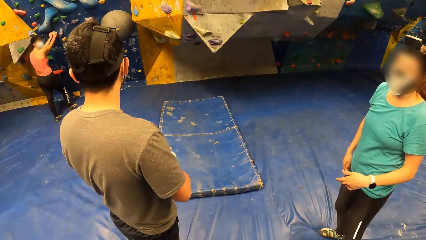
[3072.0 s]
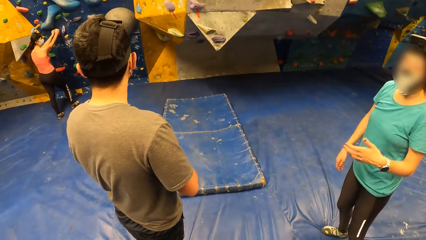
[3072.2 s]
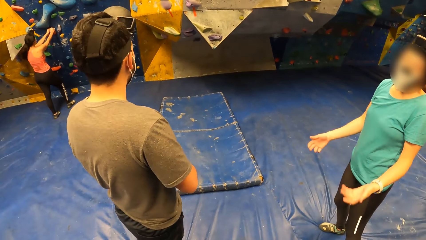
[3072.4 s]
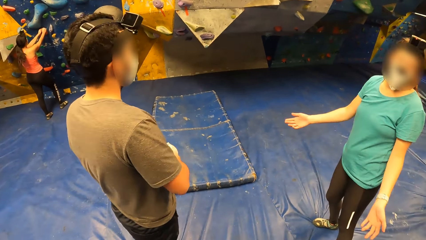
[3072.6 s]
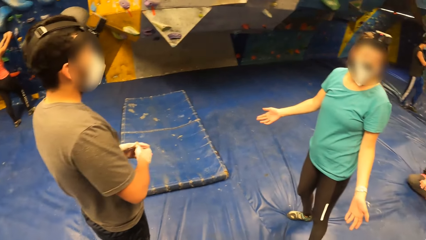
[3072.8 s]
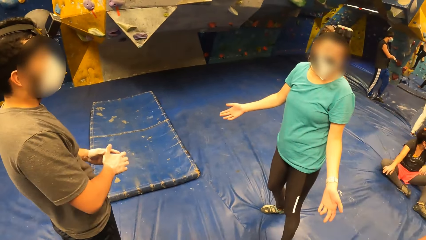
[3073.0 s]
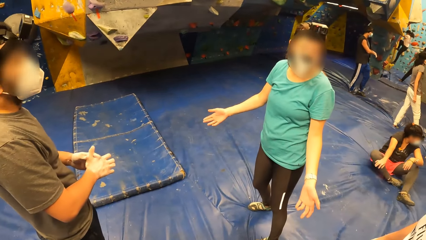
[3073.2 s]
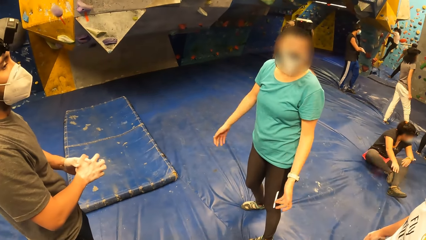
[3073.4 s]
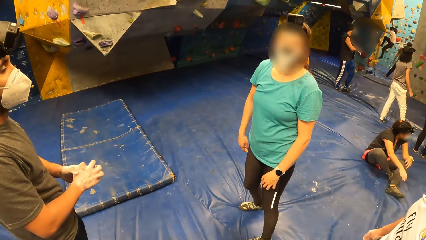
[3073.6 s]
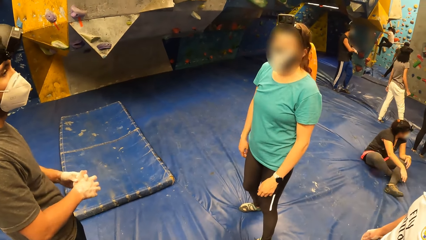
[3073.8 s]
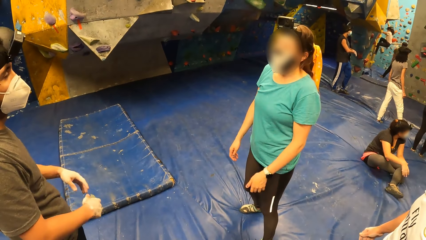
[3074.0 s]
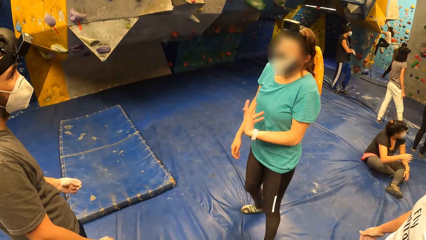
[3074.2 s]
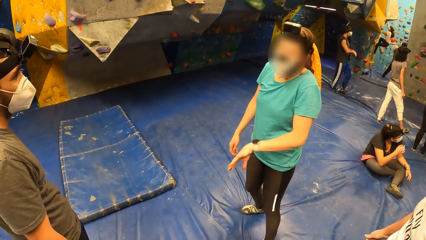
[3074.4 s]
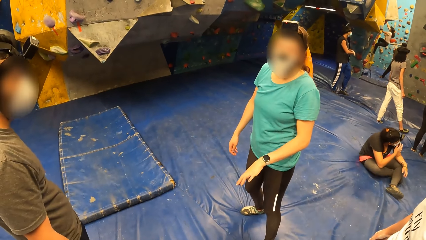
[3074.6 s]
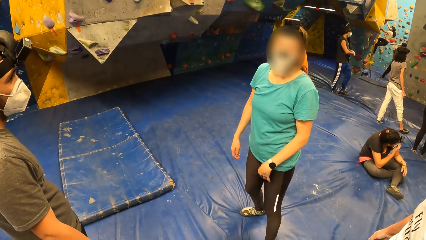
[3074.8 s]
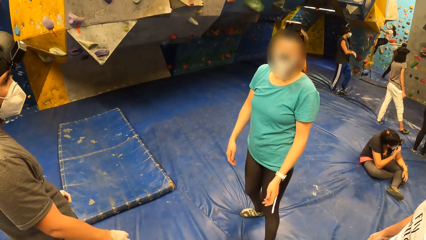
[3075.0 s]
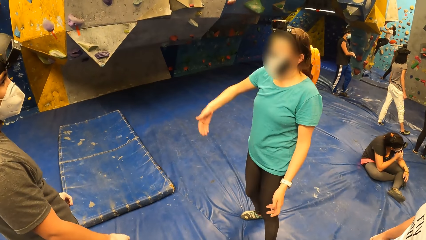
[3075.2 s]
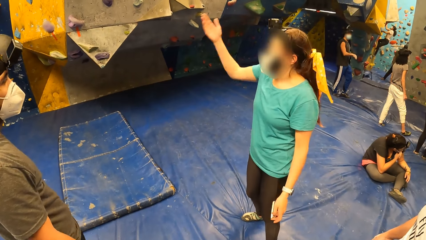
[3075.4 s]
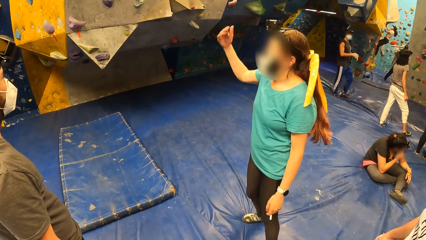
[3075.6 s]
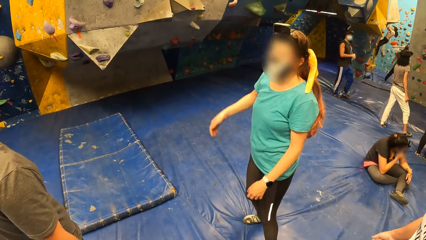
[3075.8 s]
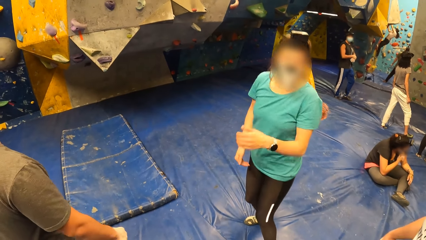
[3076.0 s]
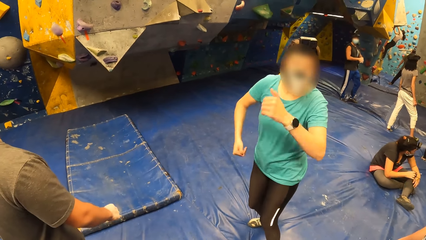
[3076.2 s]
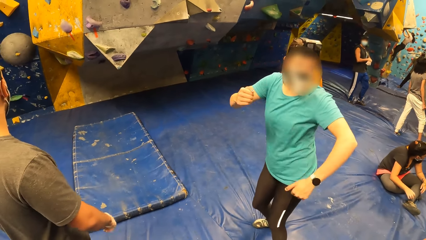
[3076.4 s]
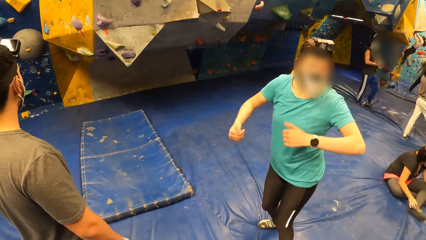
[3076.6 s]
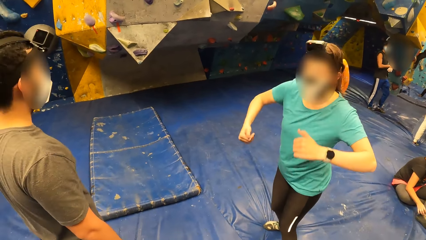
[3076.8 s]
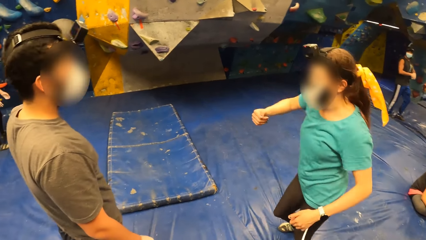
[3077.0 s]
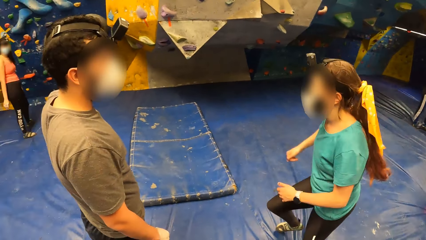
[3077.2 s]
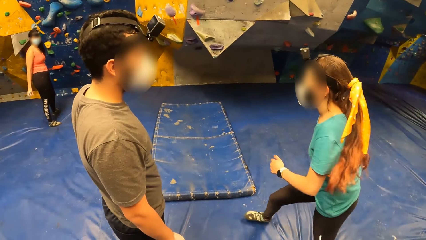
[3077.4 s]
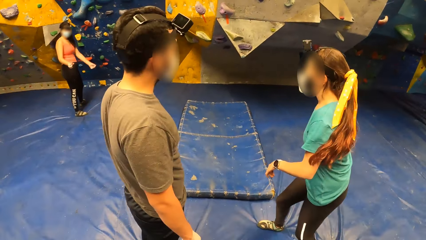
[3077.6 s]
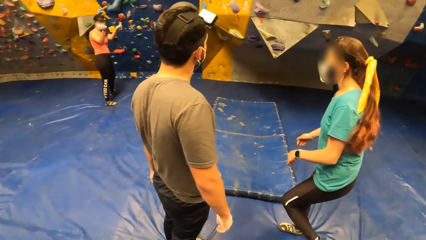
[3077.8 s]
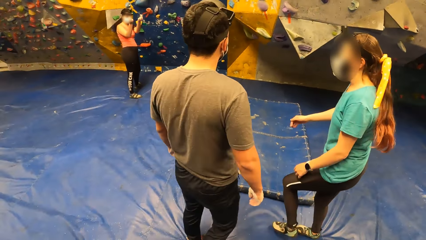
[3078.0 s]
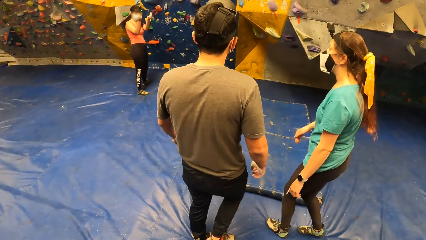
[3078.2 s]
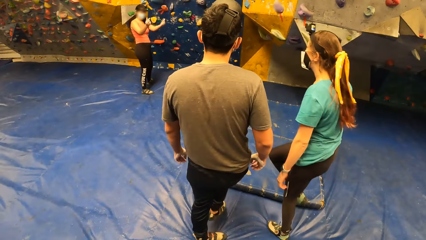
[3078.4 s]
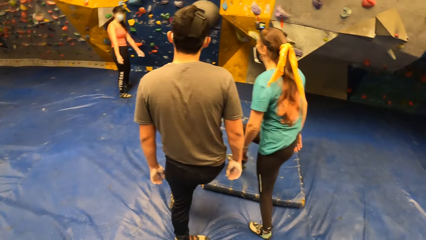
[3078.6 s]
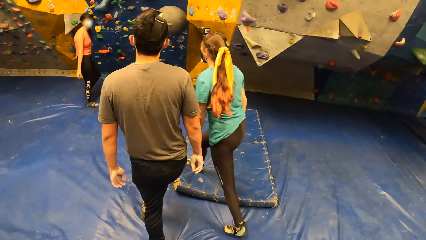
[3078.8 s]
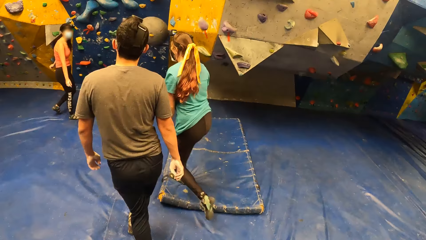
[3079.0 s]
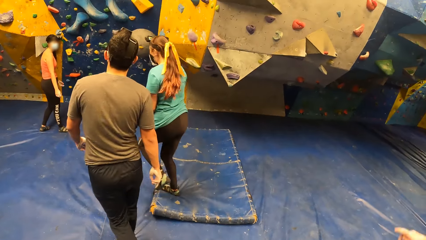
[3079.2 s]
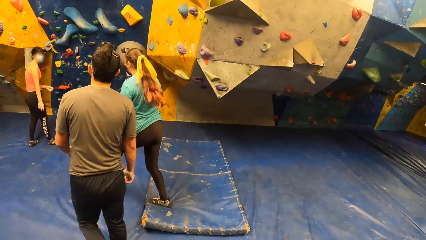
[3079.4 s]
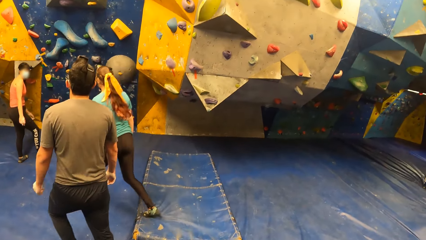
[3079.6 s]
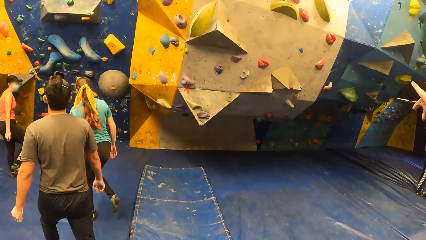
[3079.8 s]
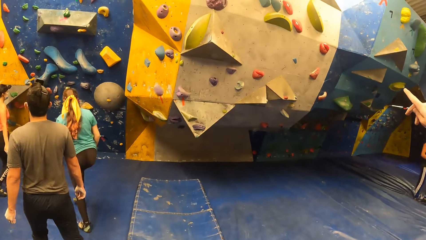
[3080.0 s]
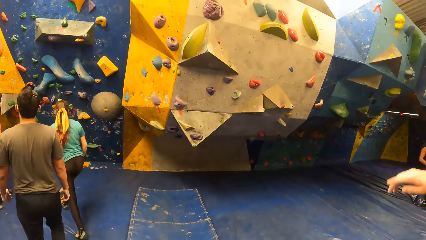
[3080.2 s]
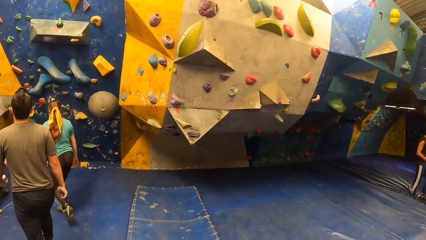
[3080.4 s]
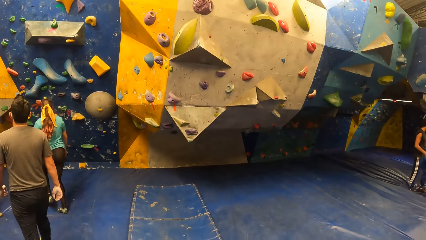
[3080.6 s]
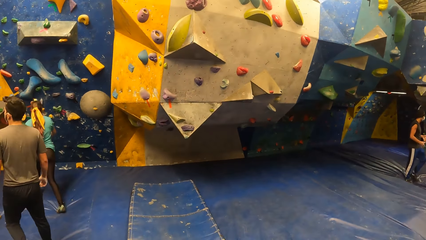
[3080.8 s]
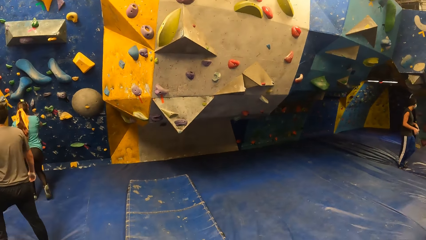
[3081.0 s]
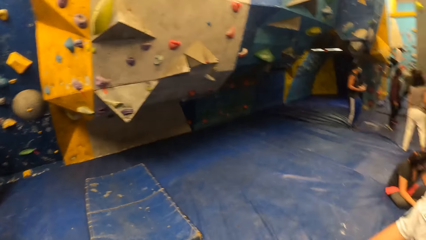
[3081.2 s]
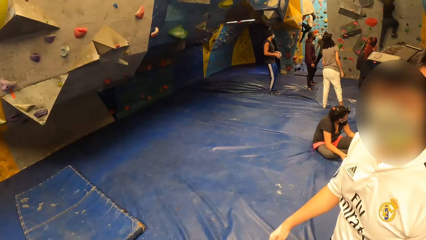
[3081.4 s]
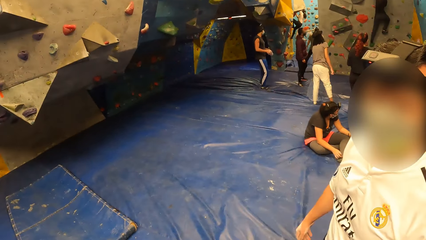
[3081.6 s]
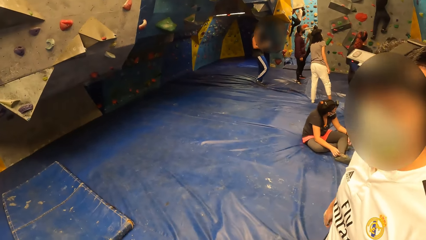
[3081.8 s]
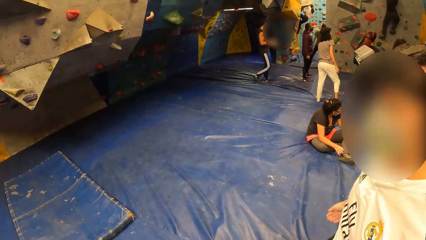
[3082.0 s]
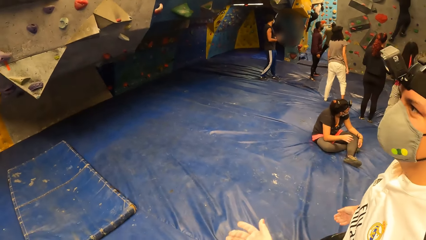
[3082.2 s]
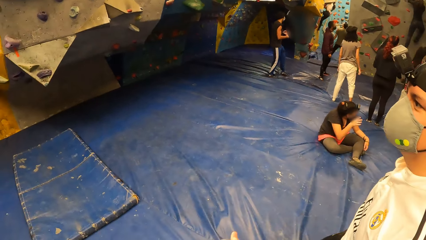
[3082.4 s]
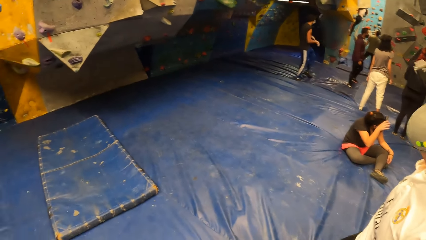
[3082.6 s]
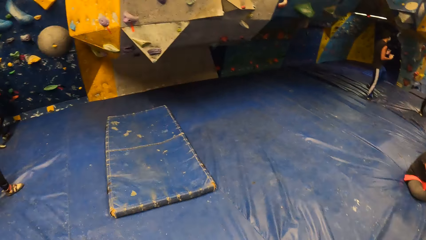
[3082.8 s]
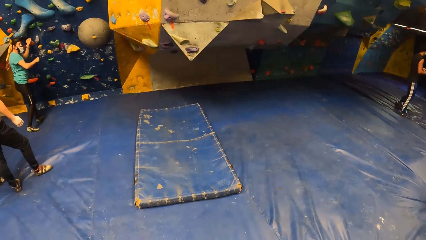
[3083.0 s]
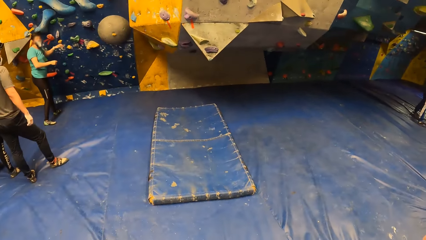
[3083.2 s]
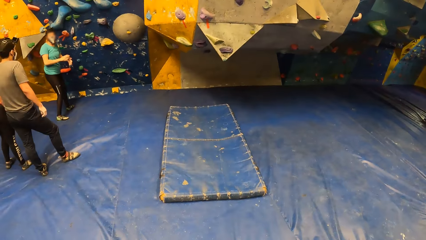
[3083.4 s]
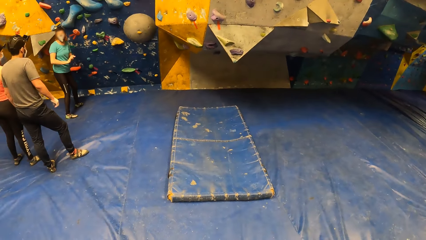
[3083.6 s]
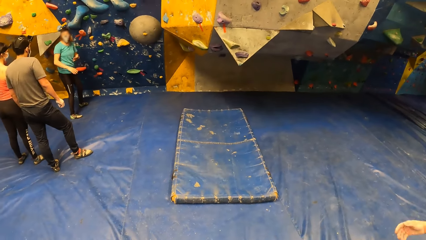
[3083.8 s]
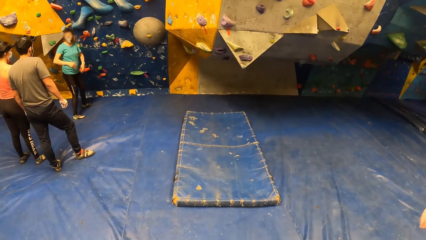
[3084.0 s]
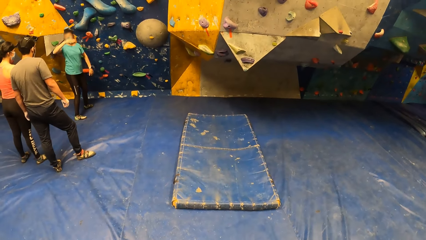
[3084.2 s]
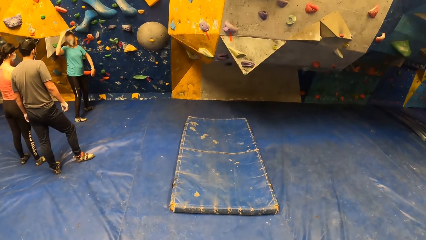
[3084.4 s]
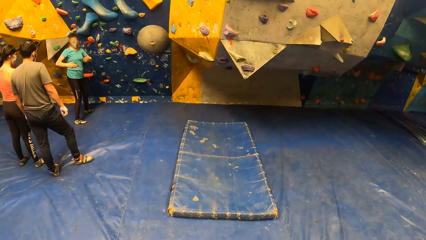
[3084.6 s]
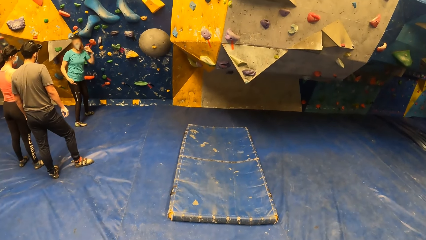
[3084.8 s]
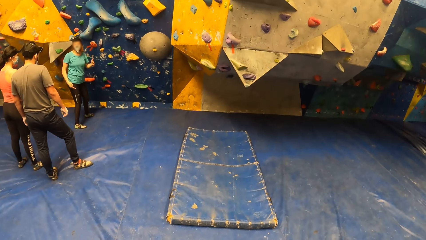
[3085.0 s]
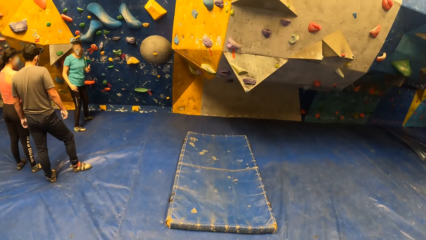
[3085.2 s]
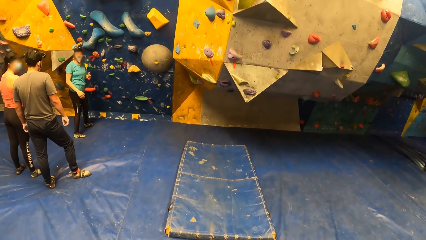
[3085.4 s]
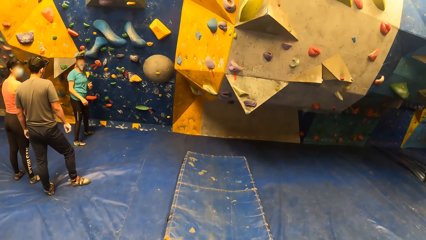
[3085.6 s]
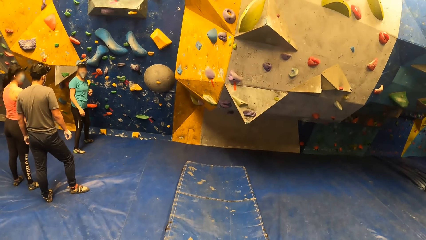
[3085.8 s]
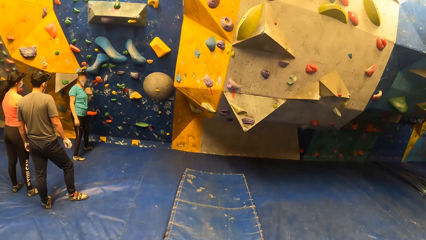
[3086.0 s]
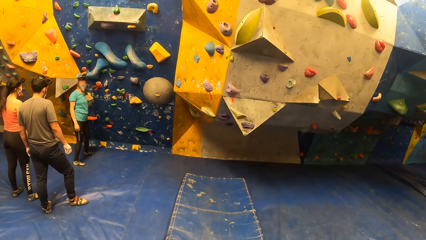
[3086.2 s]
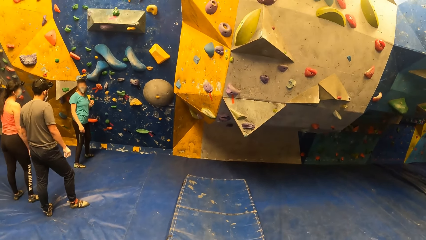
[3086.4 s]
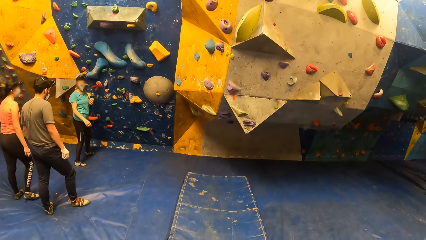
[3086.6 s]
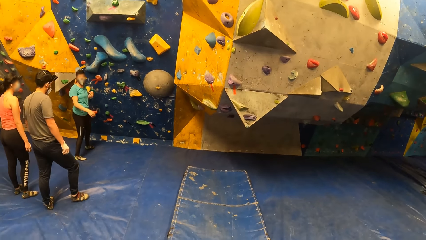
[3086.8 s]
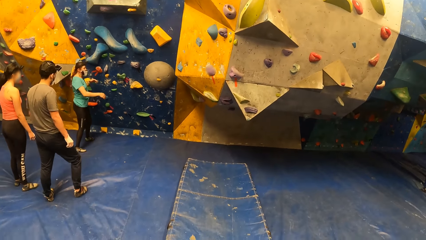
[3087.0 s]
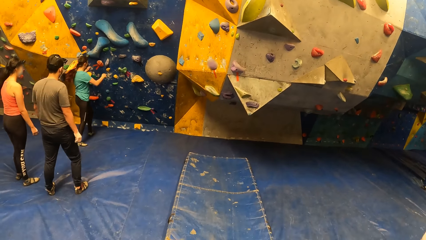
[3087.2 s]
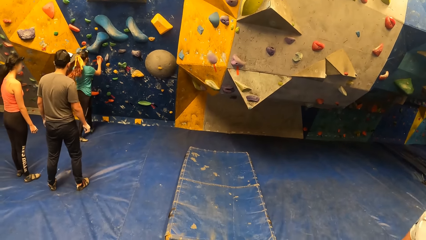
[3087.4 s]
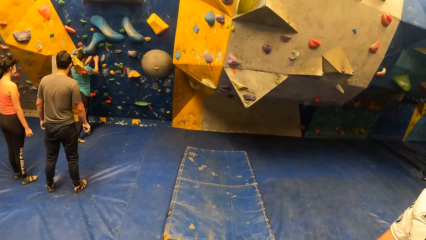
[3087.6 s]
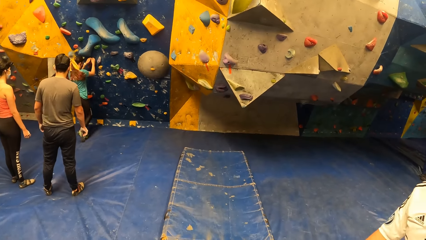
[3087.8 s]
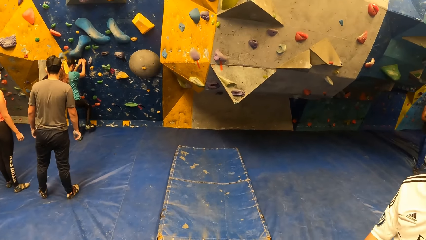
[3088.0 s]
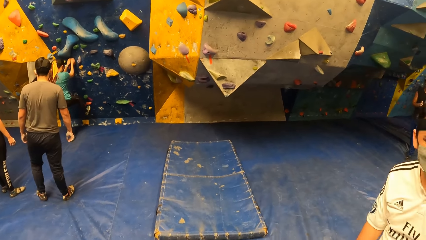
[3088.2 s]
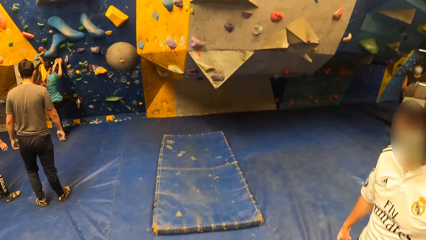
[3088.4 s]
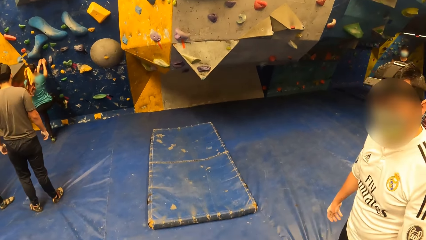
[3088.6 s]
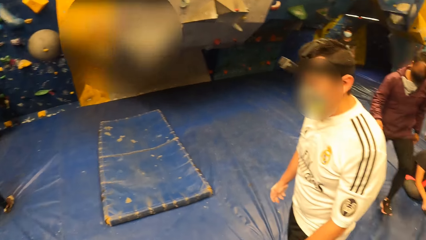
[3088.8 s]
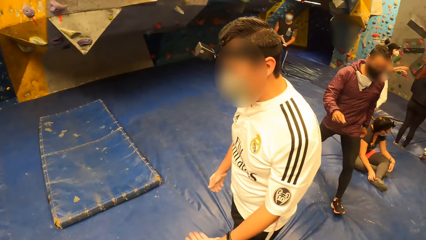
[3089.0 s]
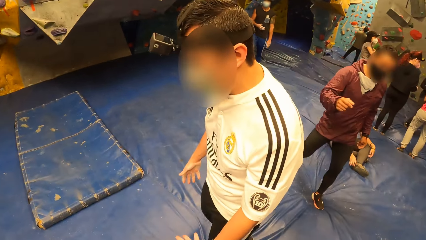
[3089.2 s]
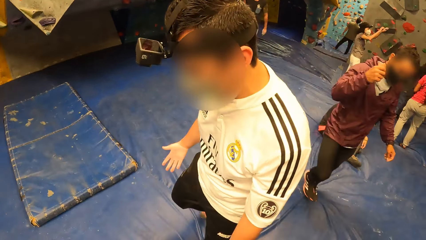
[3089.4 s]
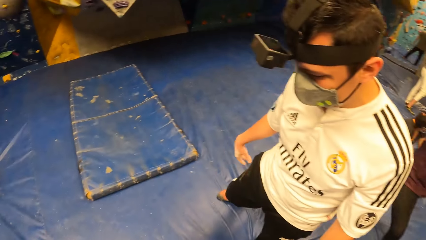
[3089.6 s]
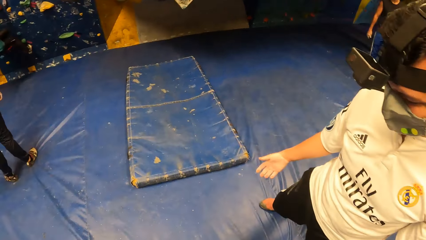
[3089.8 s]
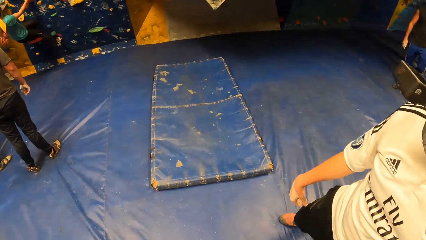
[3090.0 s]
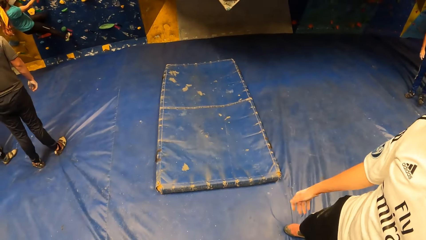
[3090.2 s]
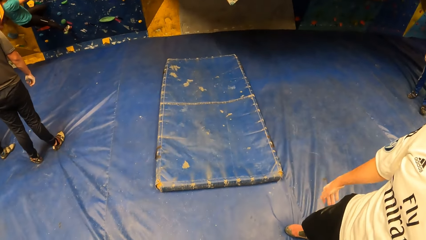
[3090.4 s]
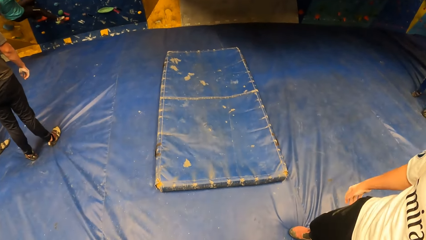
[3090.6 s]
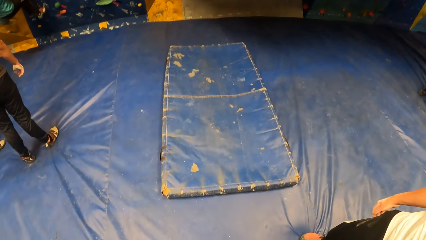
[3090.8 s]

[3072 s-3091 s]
The camera wearer looks around a room. A lady interacts with the camera wearer. The lady walks around the room. A man walks around the room. The camera wearer interacts with another man. They look around the room. The lady interacts with the first man. The lady climbs on a wall. The other man walks around the room.
